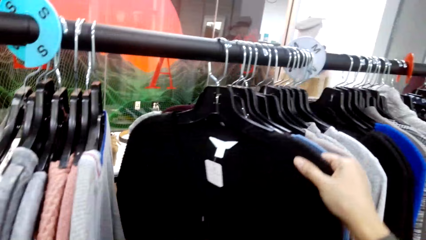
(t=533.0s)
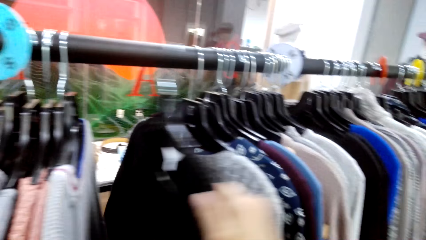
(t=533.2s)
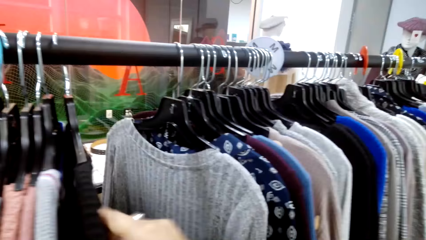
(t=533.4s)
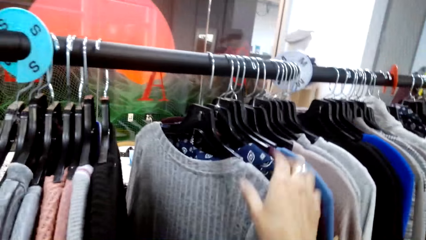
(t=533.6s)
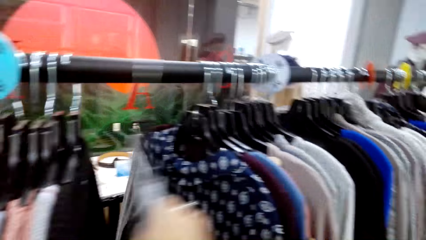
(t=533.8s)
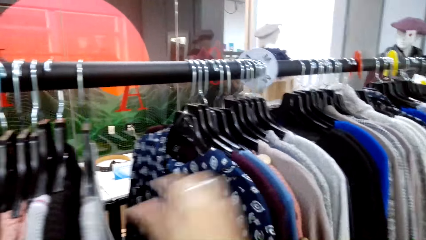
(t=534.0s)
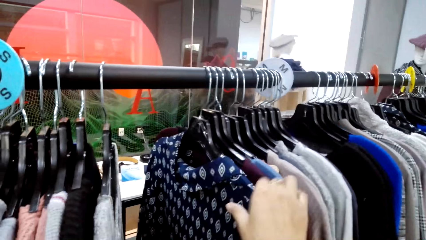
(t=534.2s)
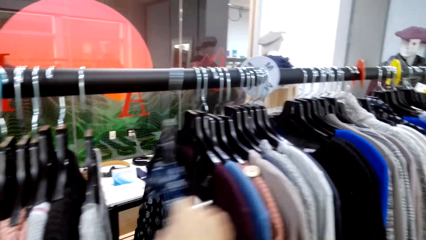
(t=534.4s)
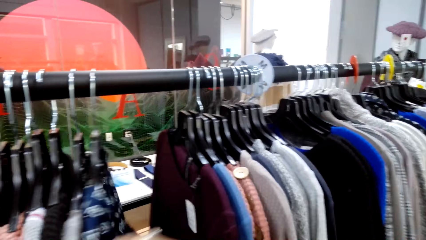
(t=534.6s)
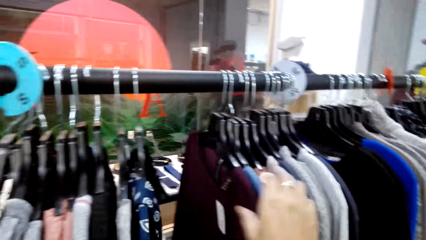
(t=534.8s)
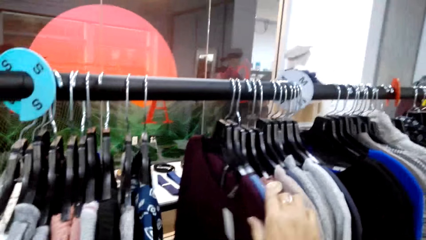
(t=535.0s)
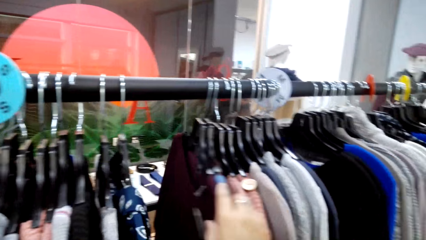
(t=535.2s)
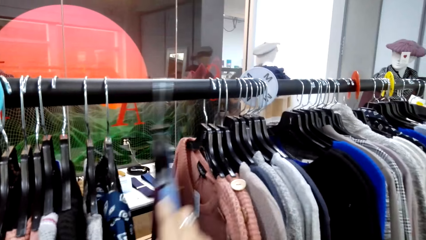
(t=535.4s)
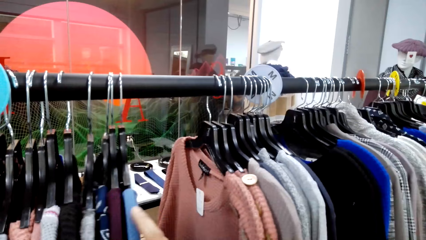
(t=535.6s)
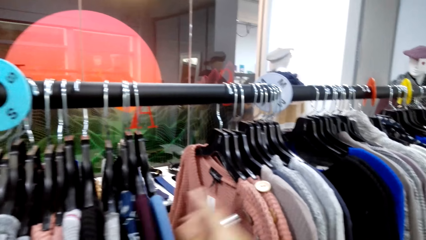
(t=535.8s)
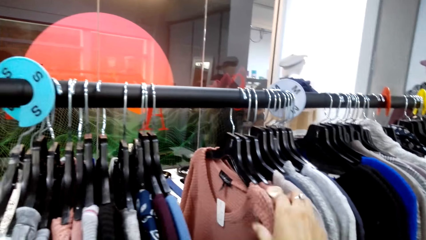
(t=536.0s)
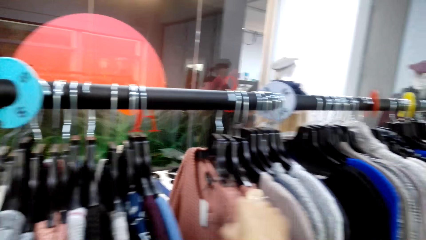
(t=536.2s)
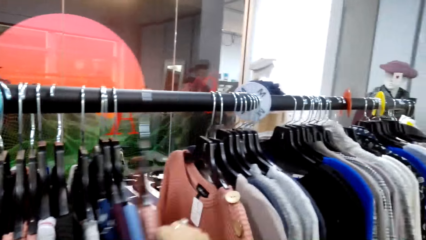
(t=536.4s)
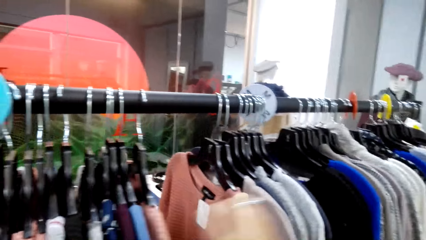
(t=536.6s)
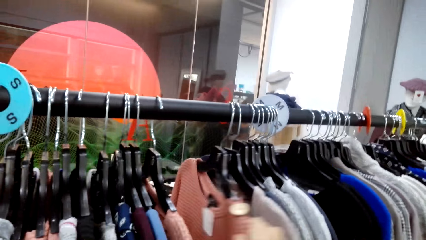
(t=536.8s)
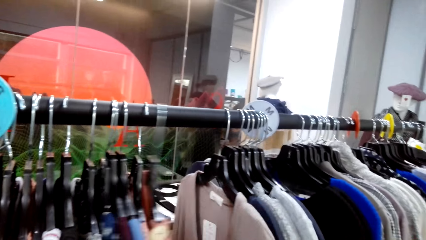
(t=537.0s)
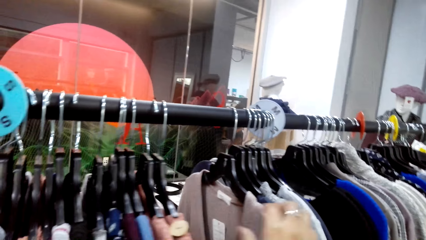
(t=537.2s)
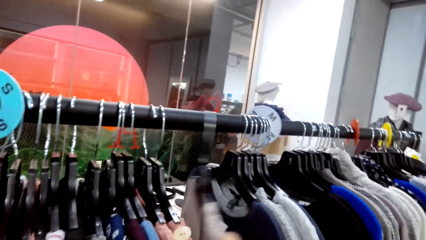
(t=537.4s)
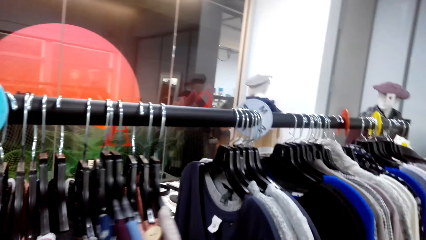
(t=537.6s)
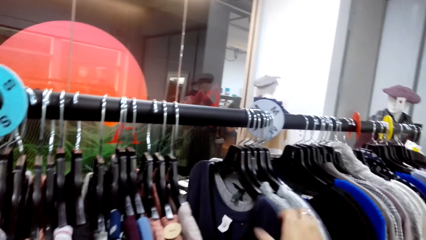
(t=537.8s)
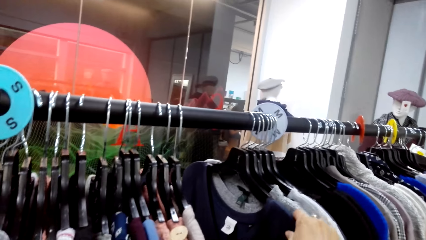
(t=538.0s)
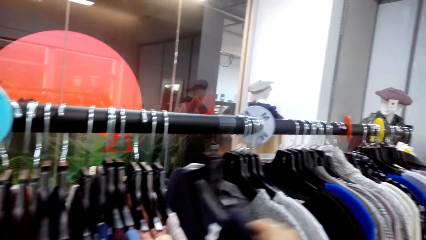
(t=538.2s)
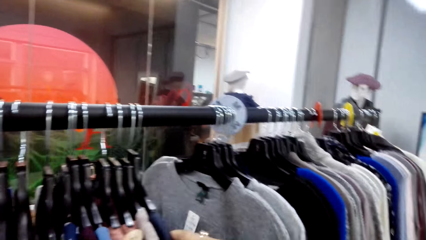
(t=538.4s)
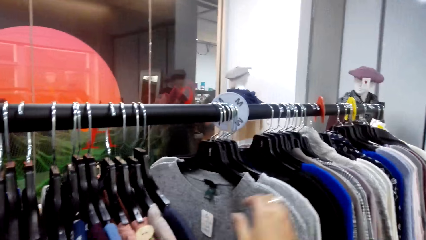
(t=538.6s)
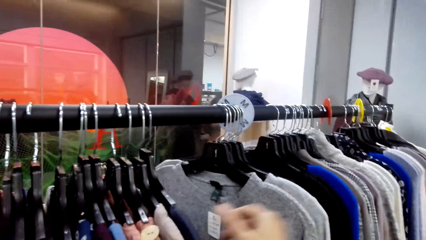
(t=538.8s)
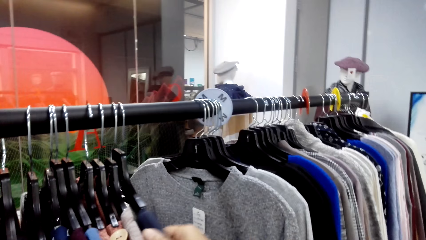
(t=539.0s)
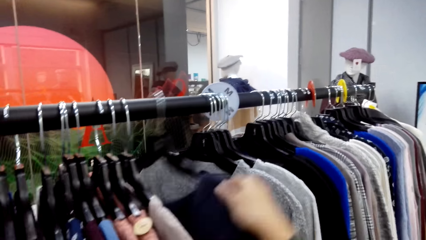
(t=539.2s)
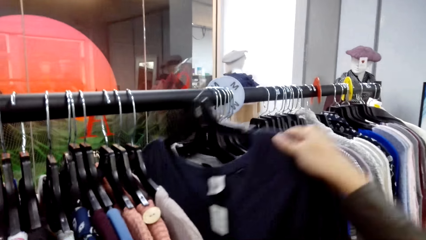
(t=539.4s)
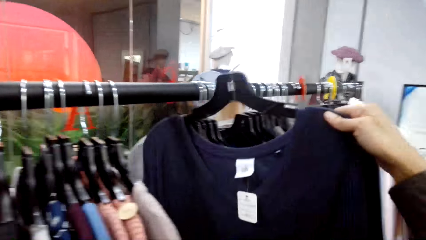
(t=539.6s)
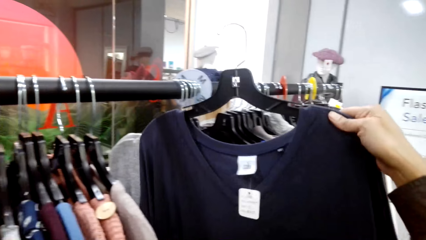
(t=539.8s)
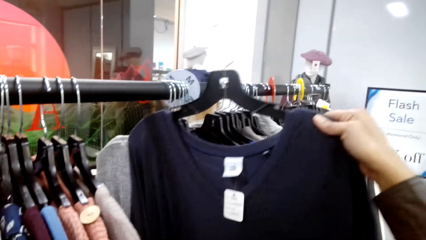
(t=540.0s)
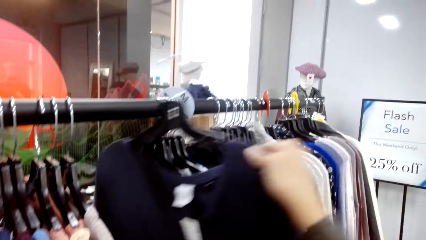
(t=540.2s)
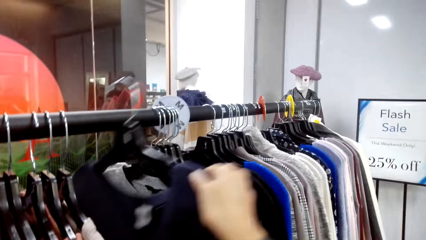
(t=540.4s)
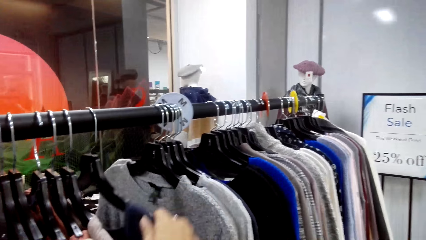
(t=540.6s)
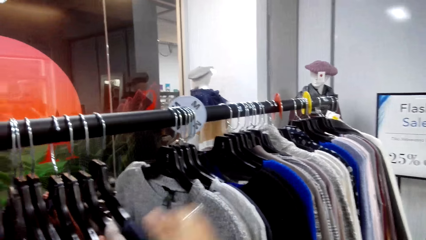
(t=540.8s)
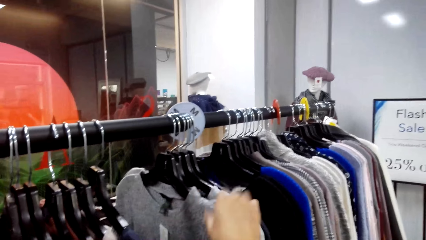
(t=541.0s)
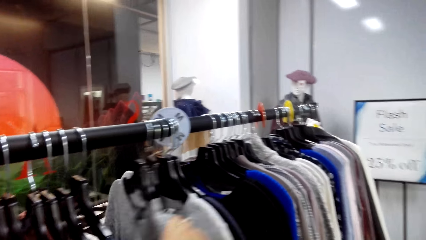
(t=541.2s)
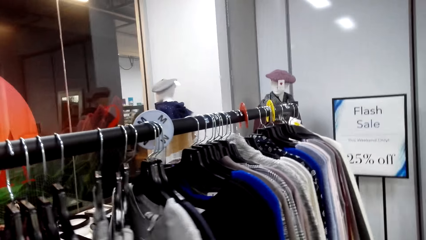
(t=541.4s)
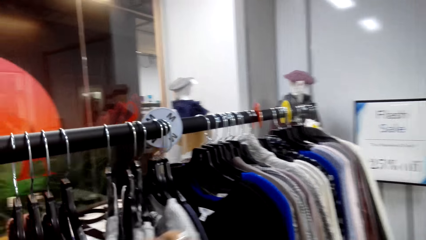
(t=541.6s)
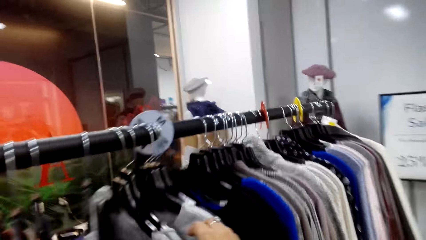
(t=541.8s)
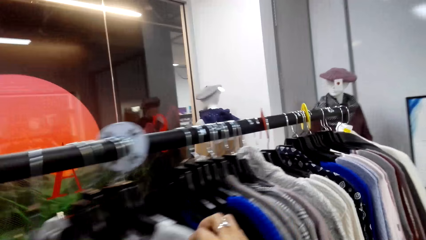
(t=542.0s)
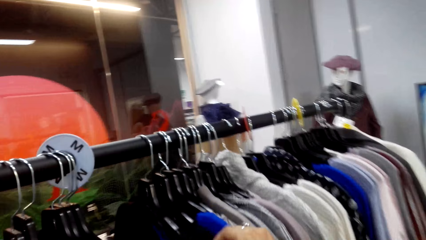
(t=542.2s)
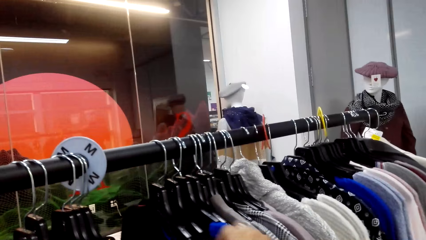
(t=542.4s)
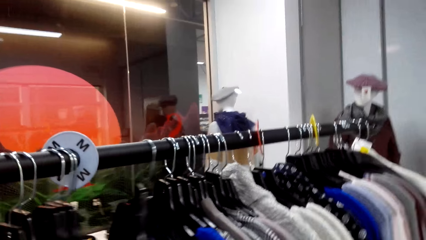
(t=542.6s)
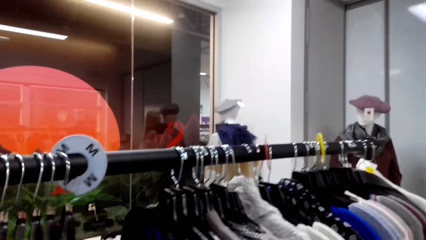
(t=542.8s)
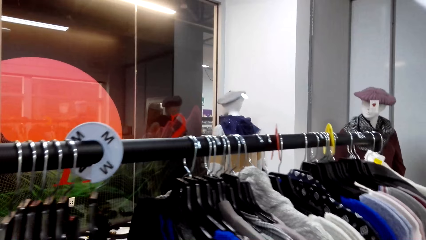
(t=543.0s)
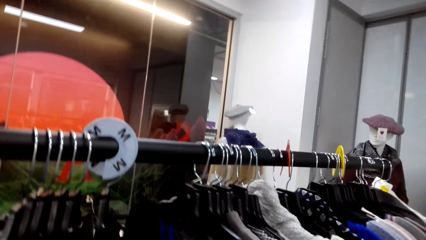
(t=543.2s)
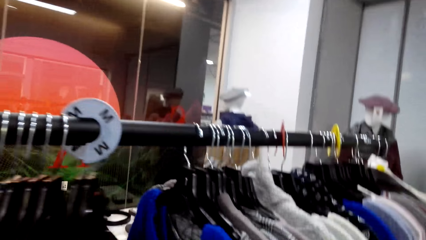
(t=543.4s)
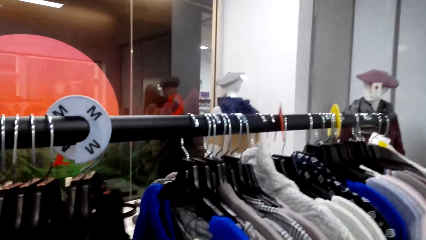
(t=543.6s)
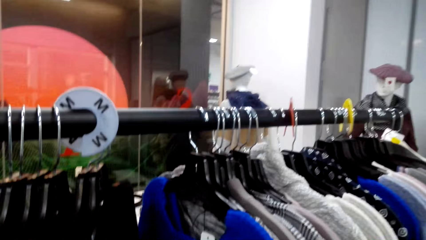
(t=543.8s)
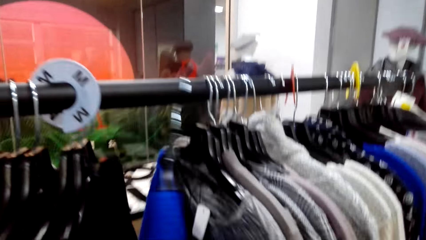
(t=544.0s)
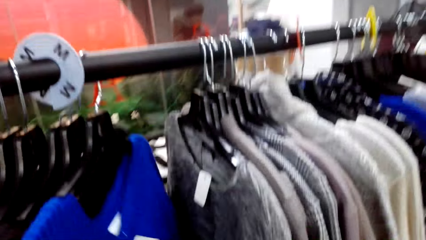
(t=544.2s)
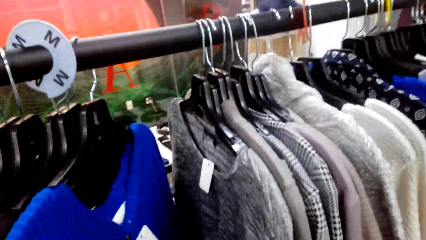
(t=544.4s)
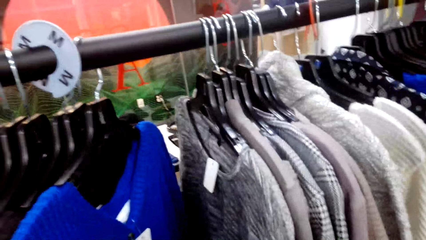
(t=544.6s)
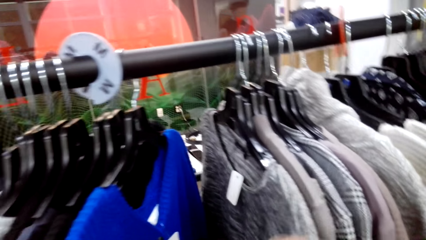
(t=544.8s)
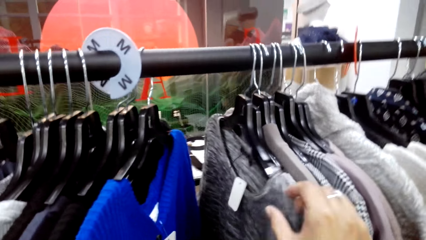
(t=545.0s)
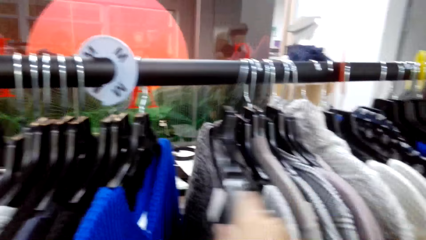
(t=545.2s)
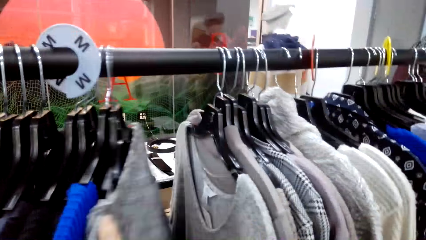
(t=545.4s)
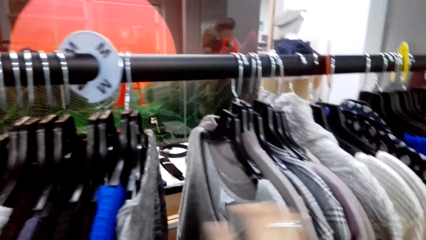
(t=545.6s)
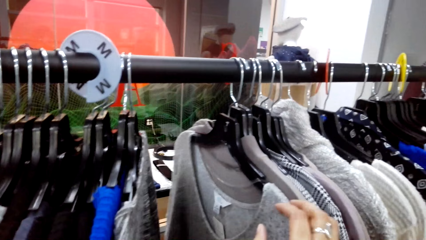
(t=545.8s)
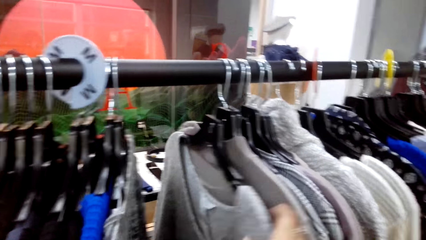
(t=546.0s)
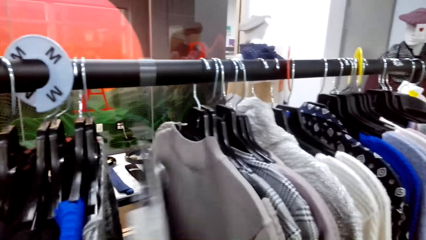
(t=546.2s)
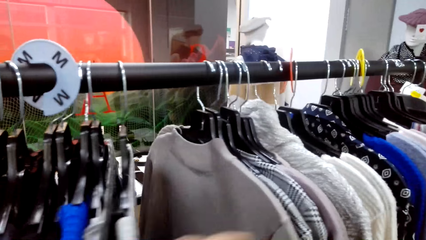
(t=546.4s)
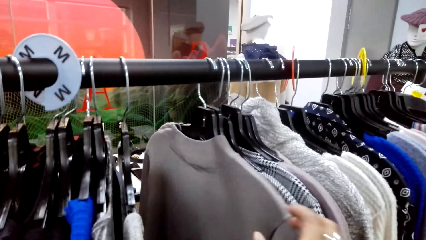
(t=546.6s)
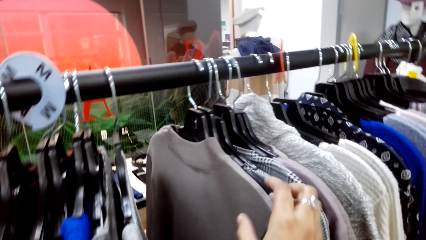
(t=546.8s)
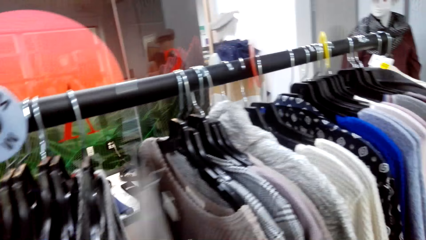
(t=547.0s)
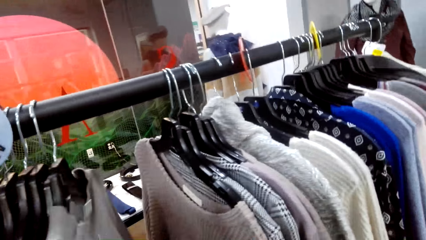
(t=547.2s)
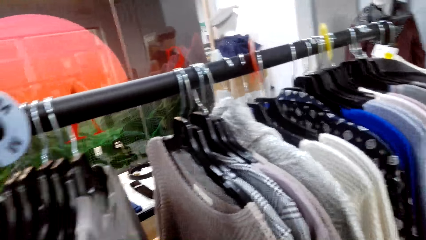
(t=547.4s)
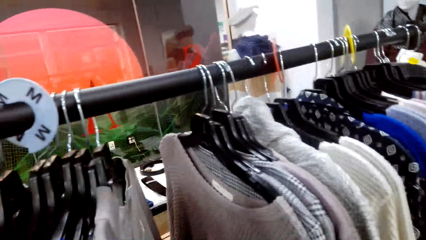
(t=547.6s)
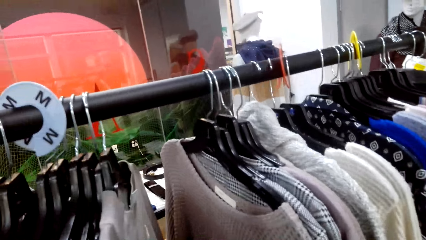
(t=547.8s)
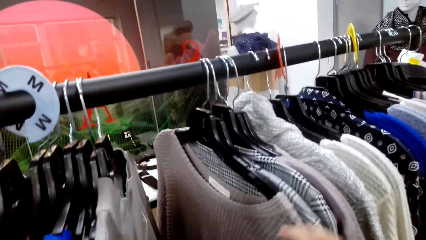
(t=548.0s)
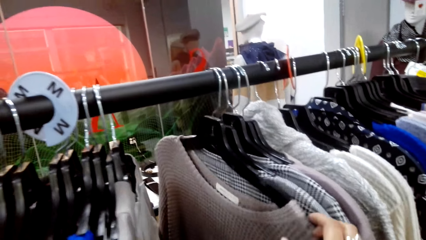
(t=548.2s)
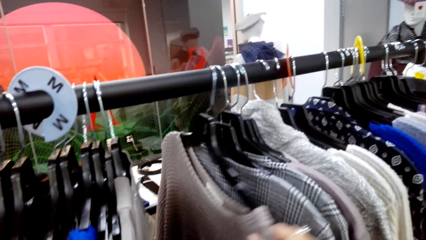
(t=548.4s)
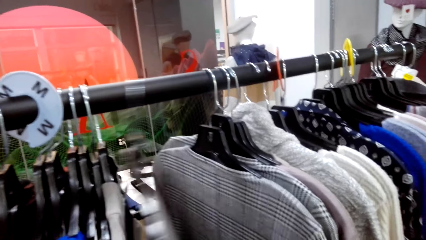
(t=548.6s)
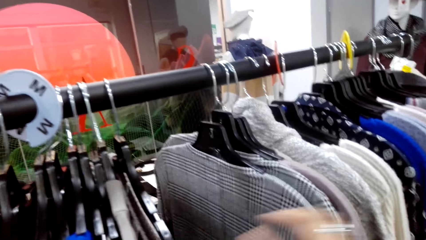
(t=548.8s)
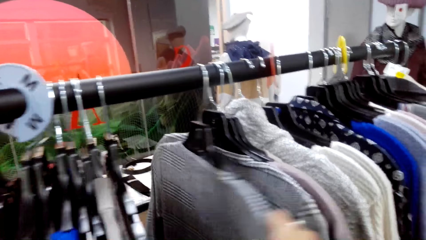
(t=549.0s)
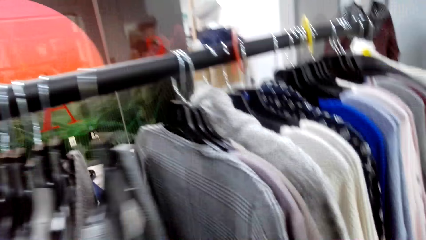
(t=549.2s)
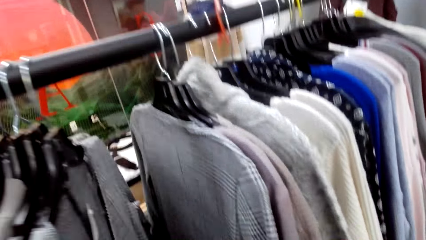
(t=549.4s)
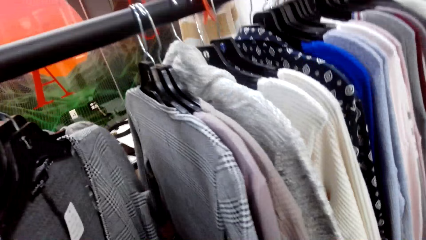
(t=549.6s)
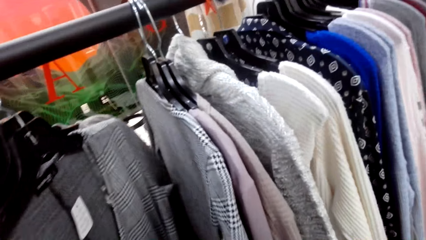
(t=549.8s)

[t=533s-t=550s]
The camera wearer picks a hanged cloth from the cloth line. They return the cloth on the cloth line. They move the other clothes on the cloth line.
